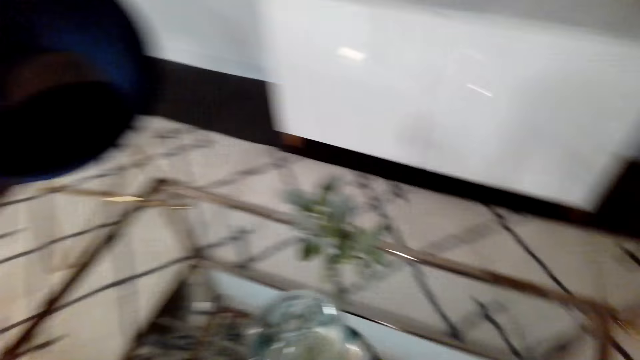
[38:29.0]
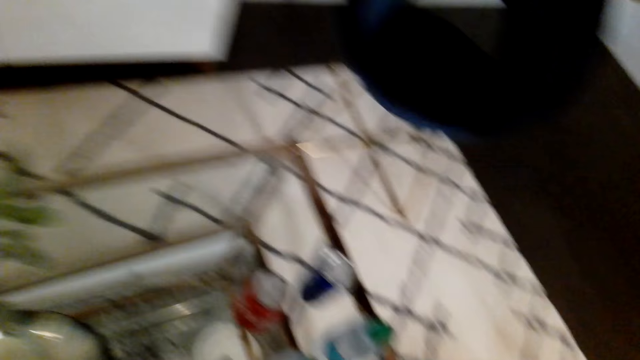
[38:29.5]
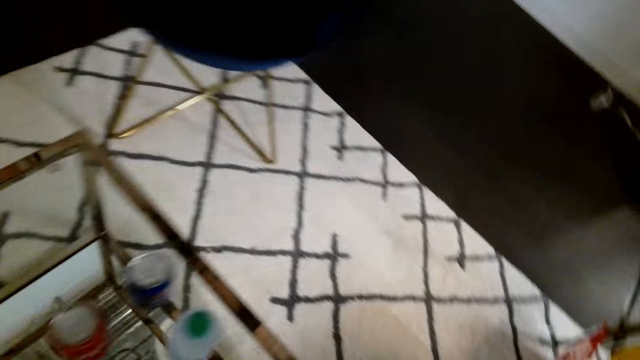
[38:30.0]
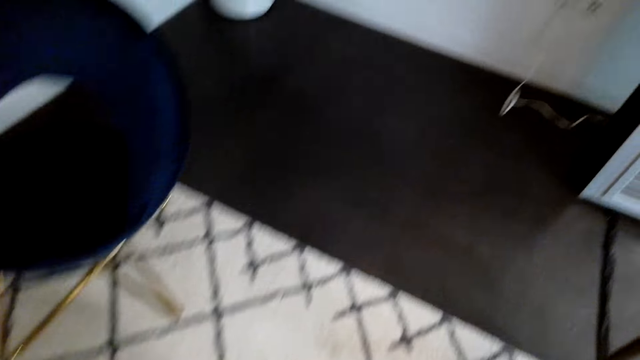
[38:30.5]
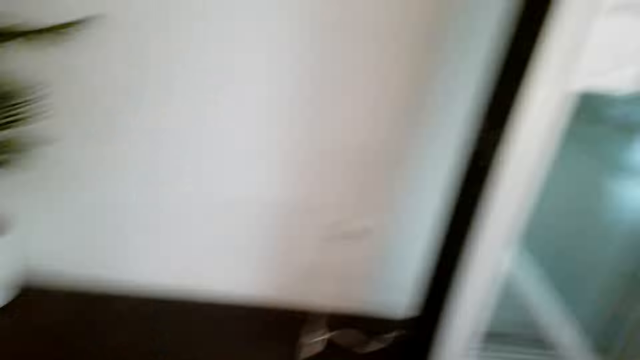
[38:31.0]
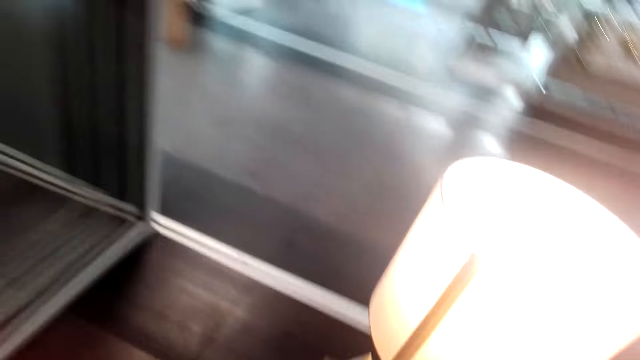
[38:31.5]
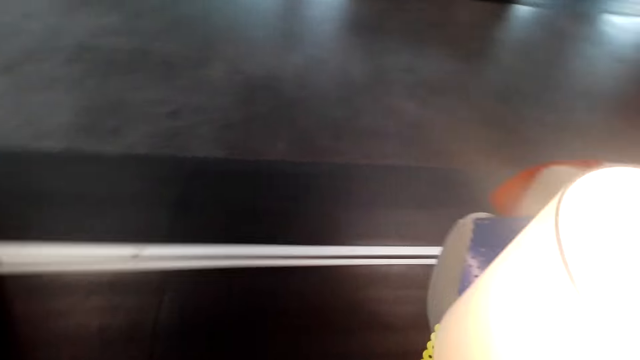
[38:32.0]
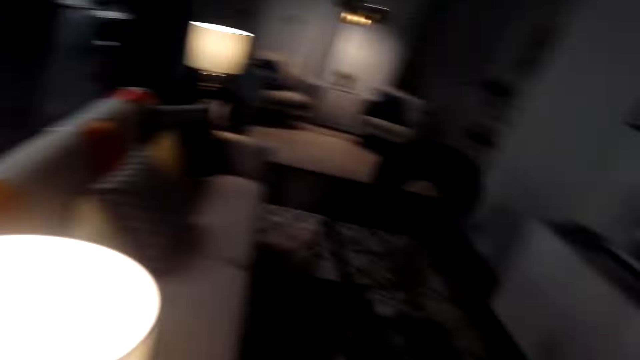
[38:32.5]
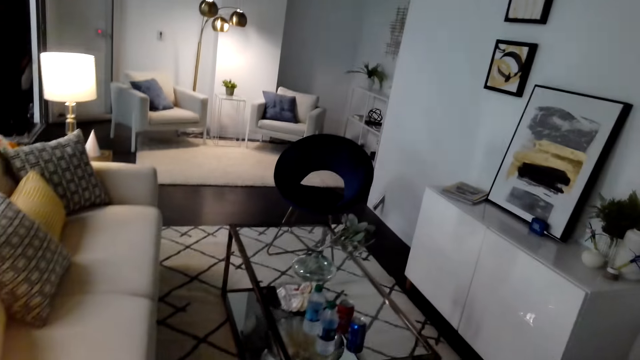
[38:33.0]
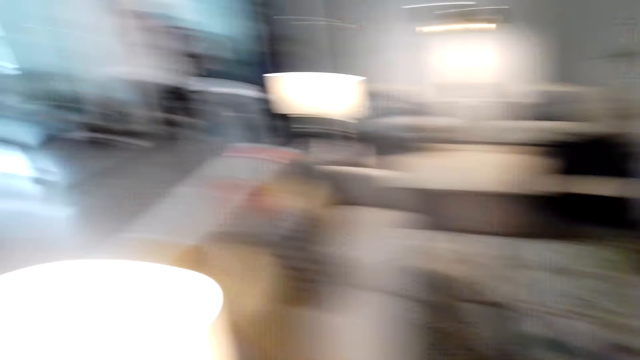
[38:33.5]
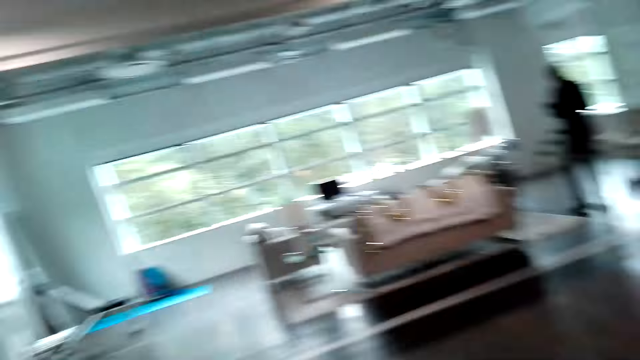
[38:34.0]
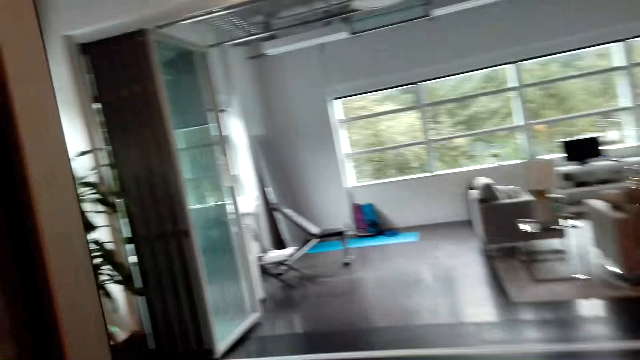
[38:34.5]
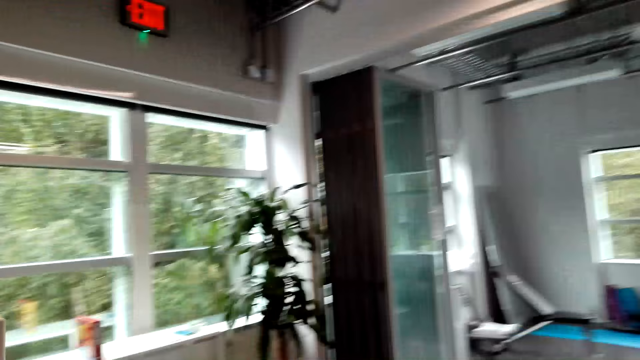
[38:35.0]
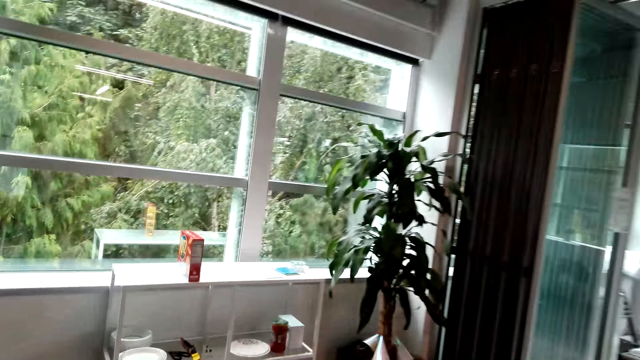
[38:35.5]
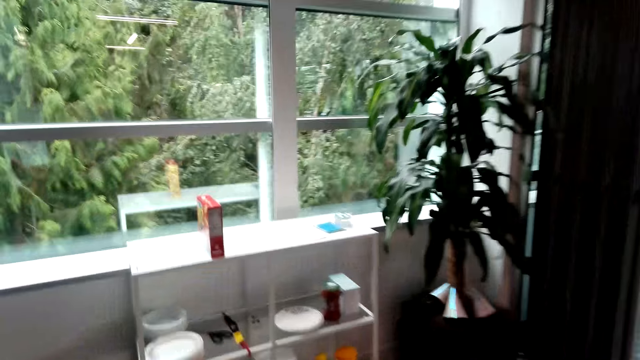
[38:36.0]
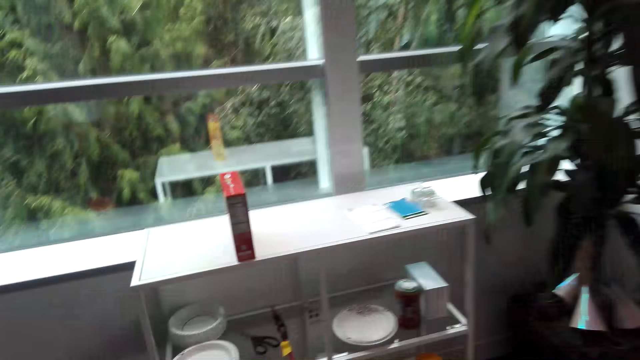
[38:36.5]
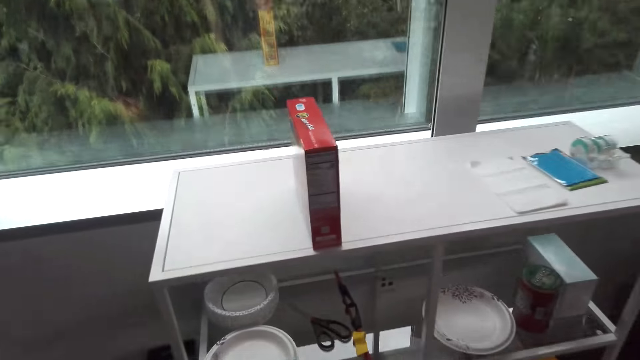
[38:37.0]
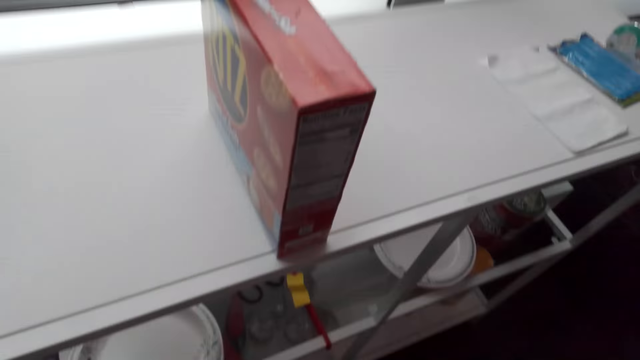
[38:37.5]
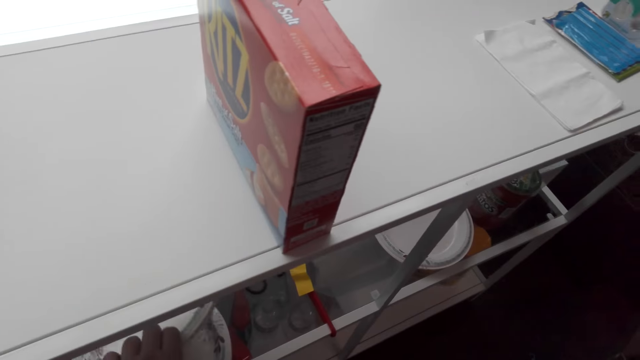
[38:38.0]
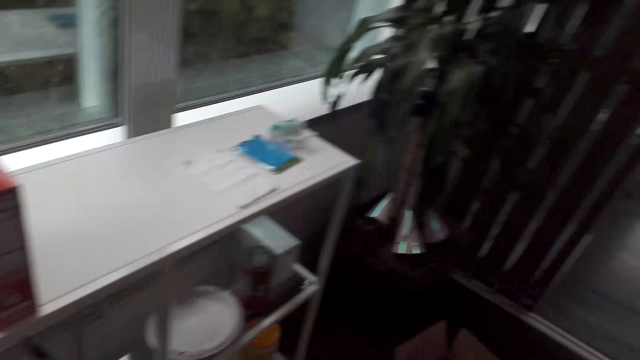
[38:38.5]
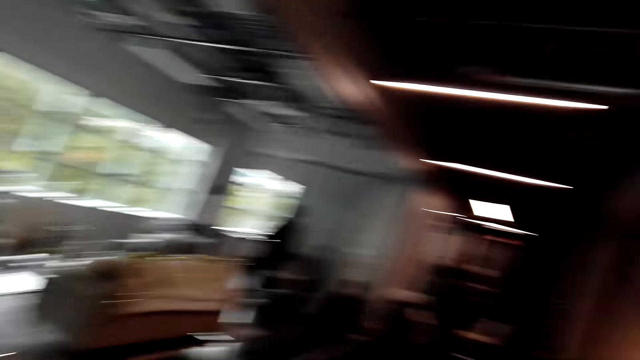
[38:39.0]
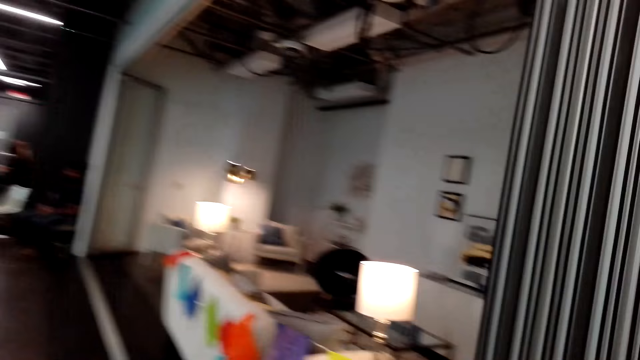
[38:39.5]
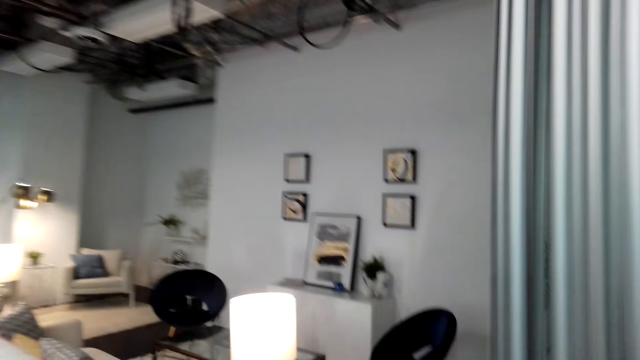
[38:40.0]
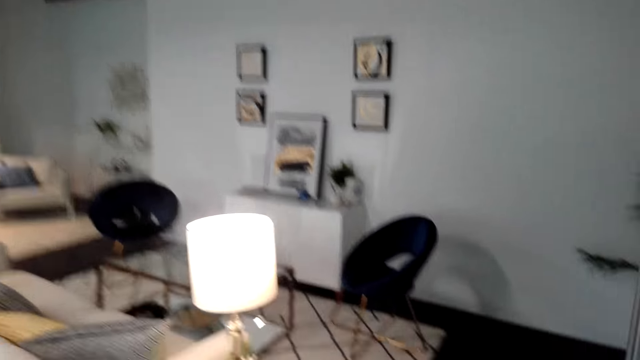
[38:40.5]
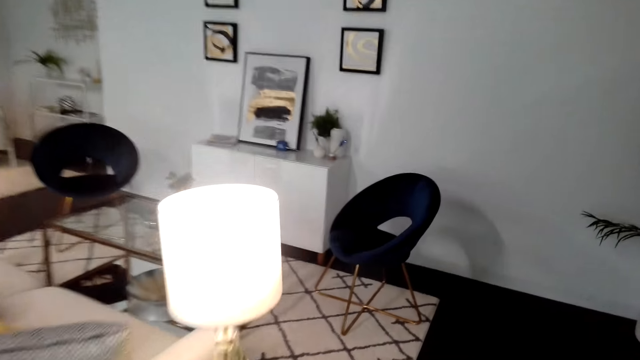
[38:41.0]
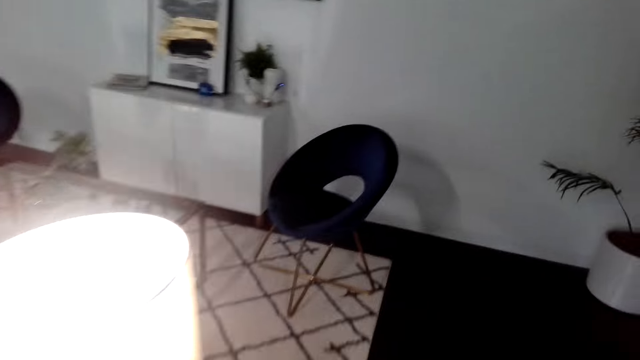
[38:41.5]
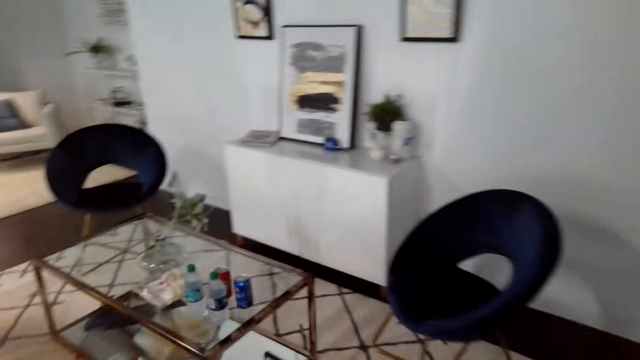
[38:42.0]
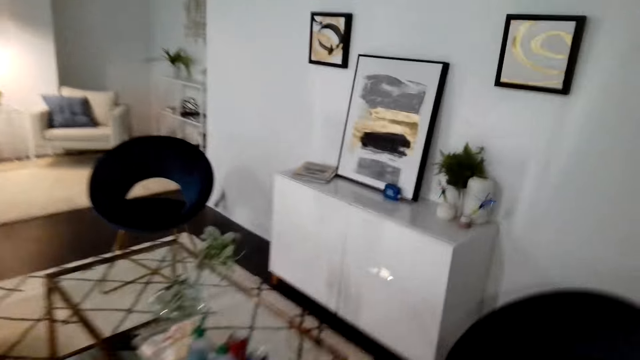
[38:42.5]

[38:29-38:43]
The camera wearer picks up a plate. They walk around.

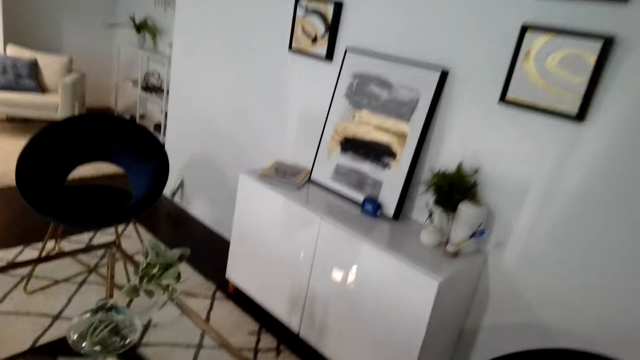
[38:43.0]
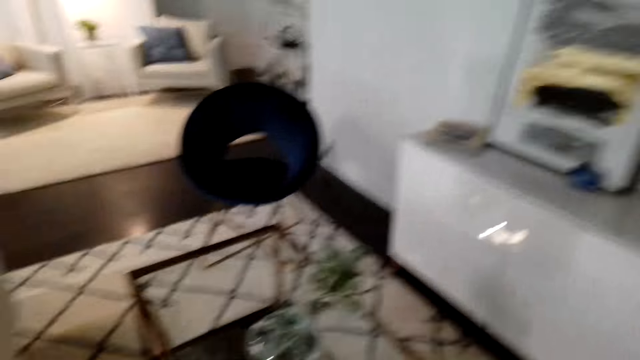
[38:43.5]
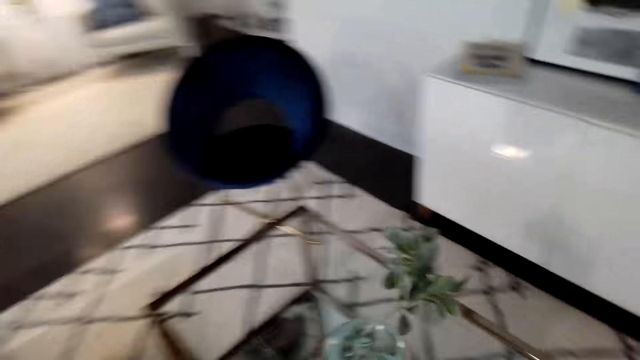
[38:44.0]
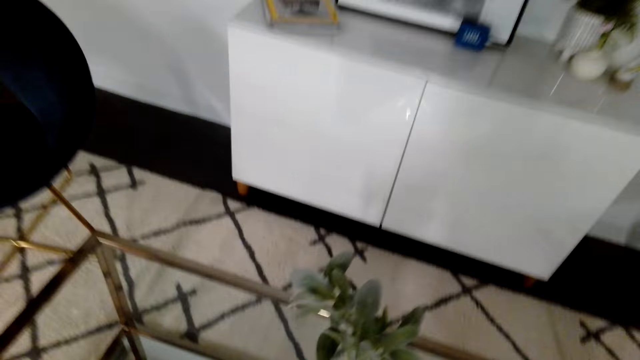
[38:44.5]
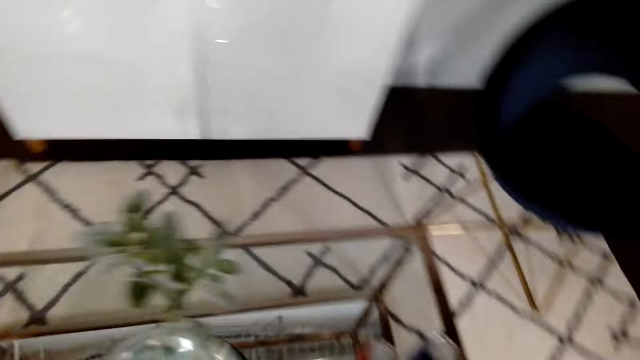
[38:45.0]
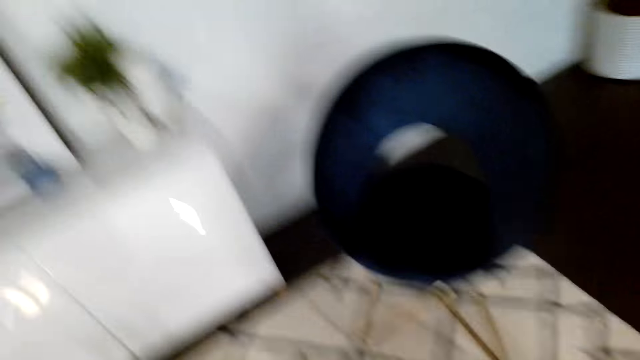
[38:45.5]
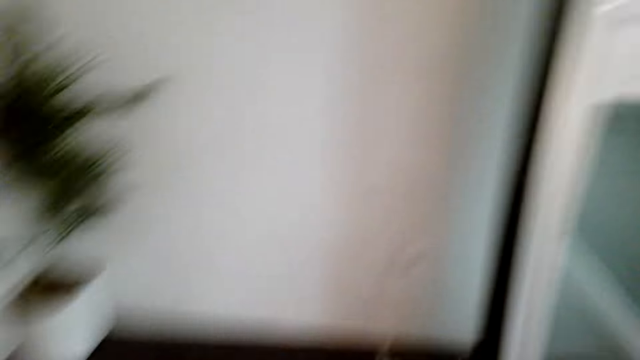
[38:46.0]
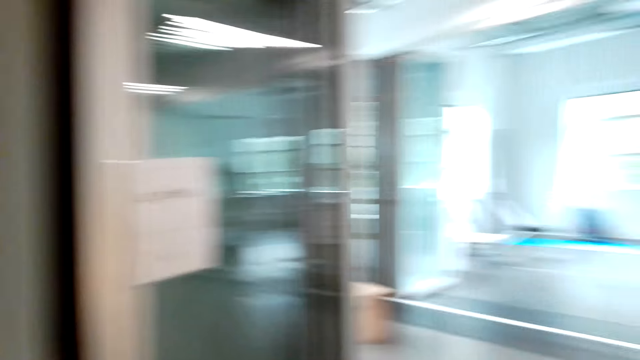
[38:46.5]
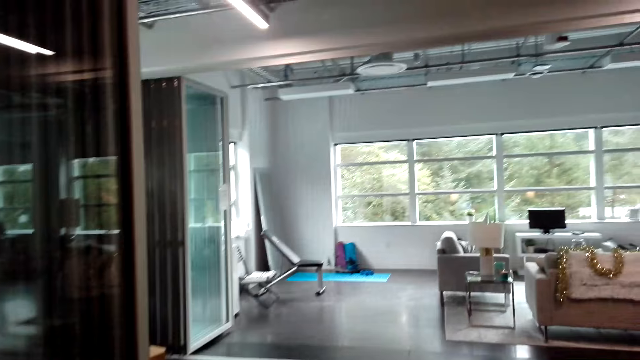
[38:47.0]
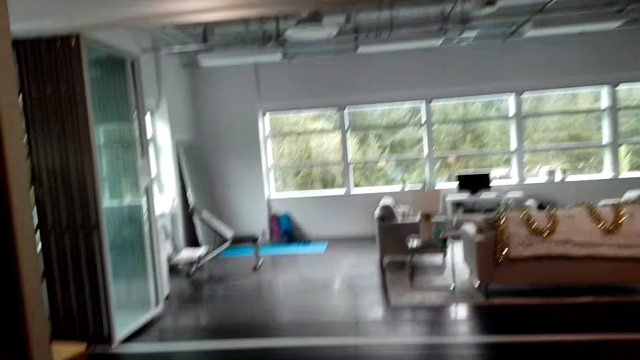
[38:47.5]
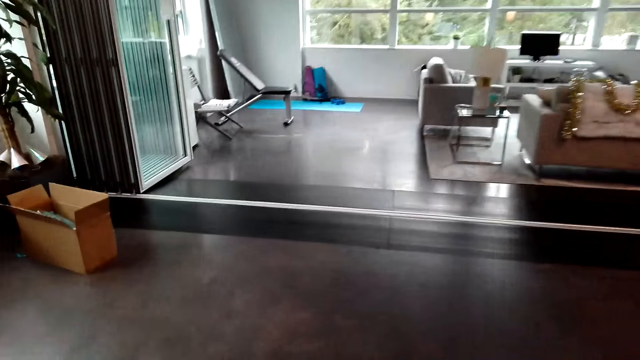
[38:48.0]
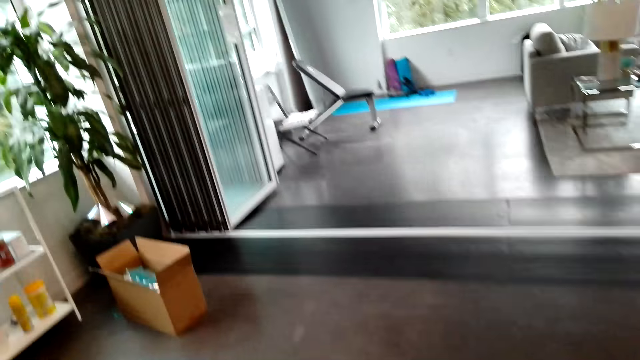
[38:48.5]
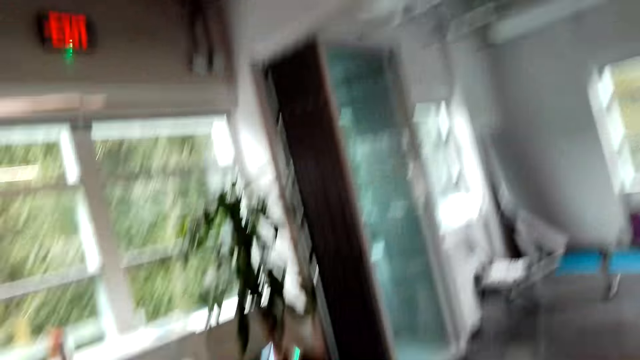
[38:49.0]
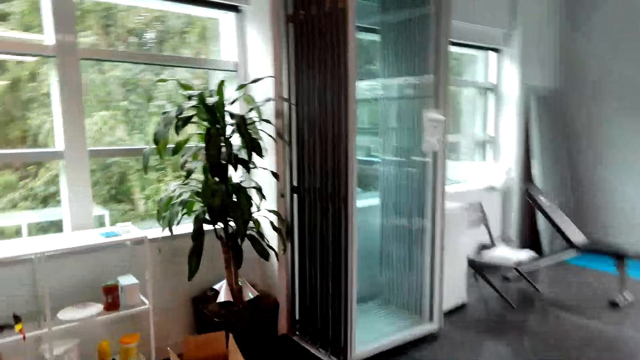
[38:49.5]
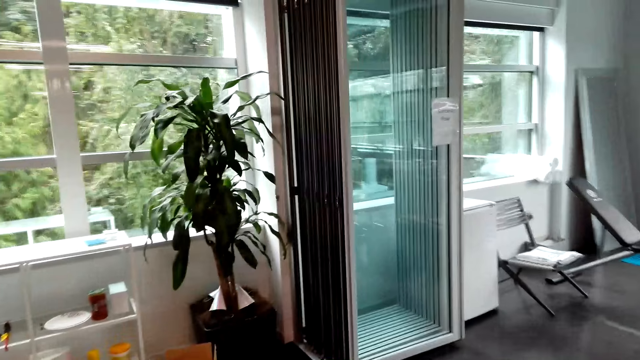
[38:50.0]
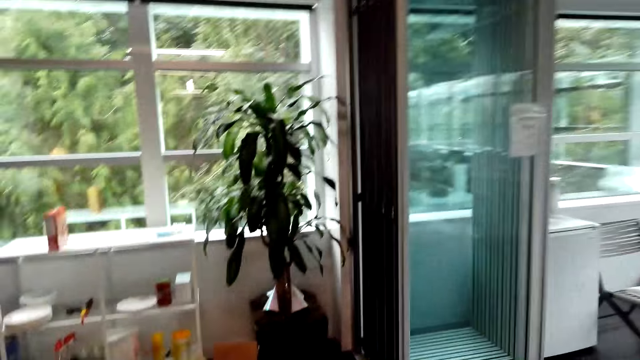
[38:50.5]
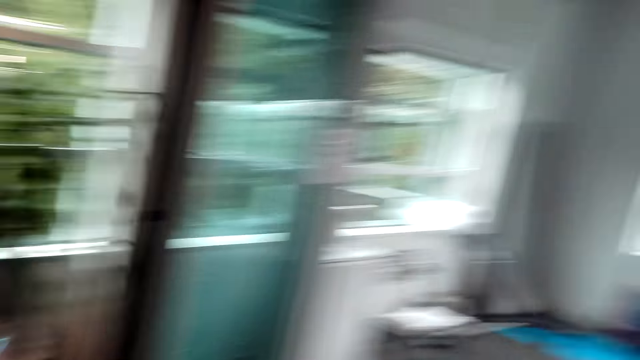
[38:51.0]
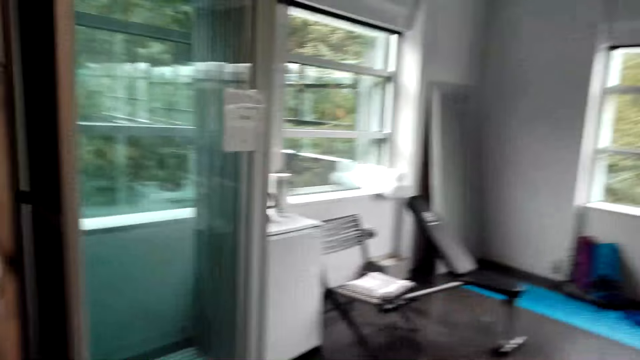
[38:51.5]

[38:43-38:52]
The camera wearer puts the plate on the table. They walk around.
